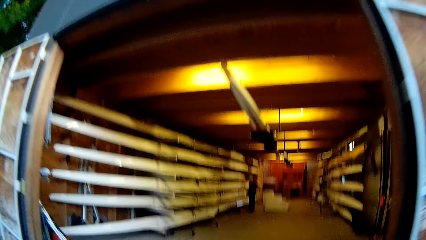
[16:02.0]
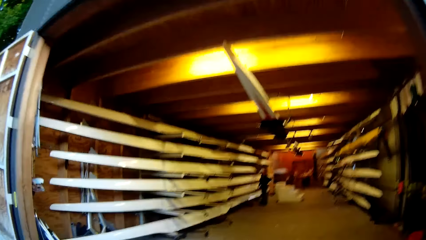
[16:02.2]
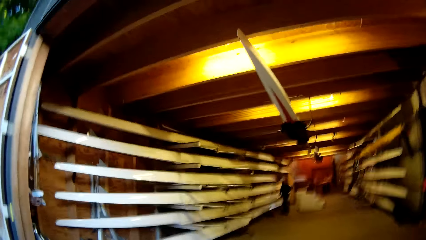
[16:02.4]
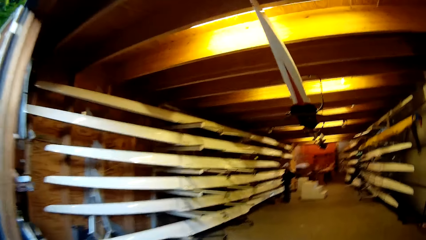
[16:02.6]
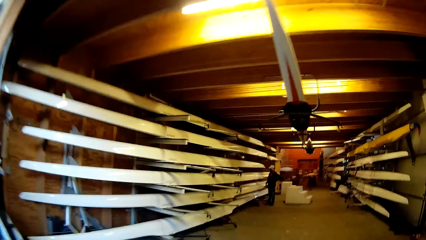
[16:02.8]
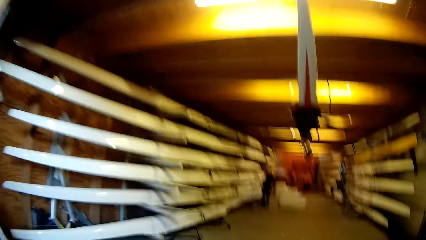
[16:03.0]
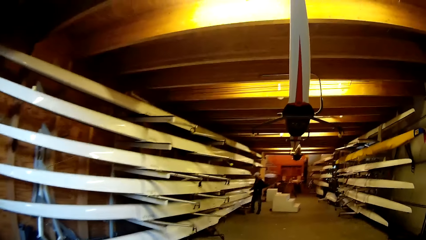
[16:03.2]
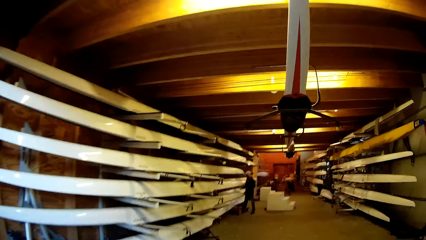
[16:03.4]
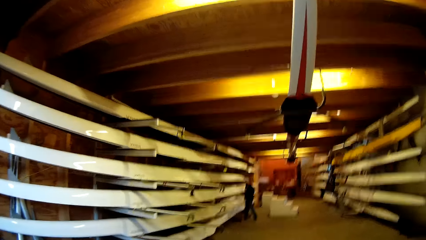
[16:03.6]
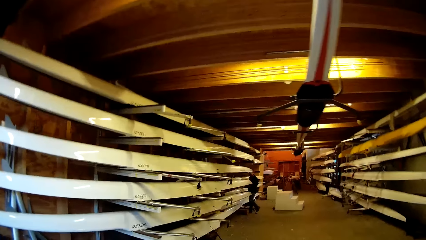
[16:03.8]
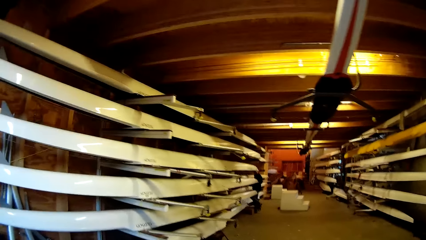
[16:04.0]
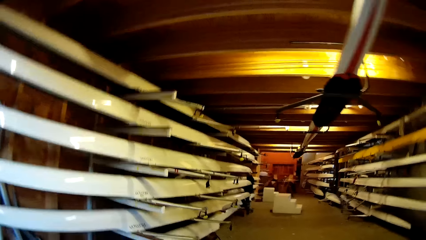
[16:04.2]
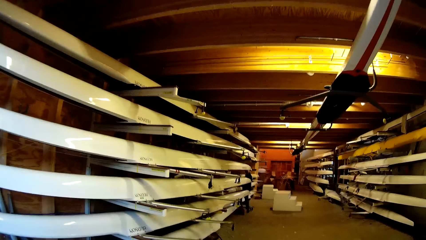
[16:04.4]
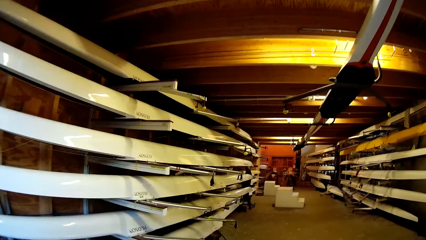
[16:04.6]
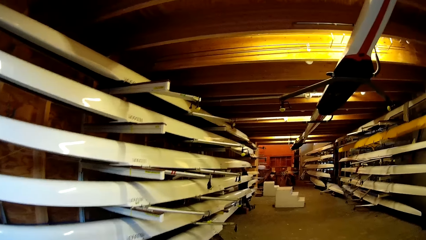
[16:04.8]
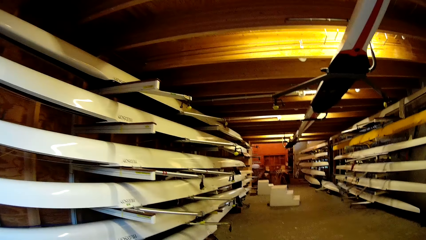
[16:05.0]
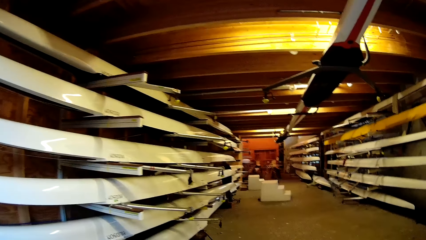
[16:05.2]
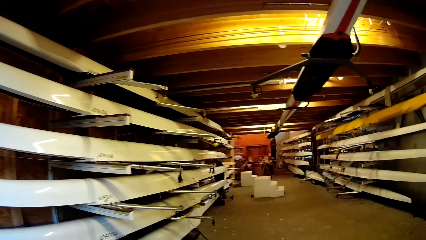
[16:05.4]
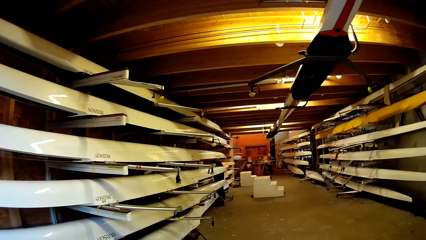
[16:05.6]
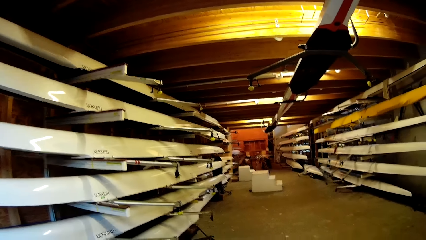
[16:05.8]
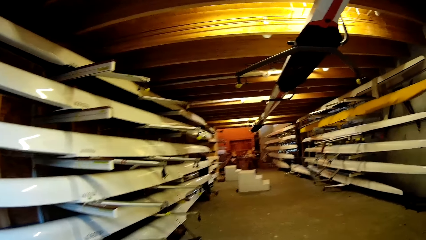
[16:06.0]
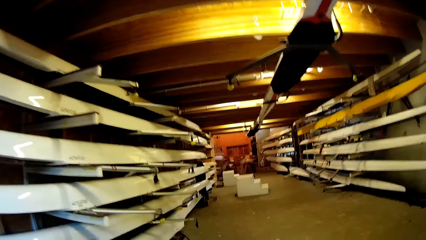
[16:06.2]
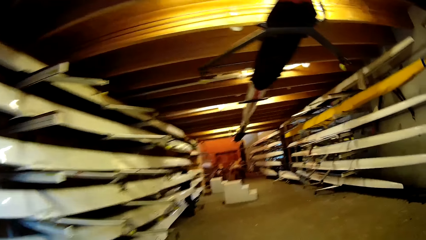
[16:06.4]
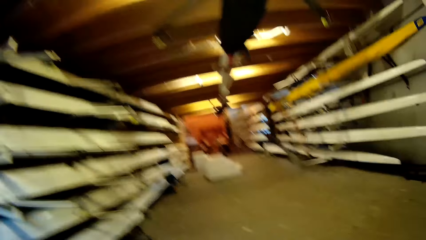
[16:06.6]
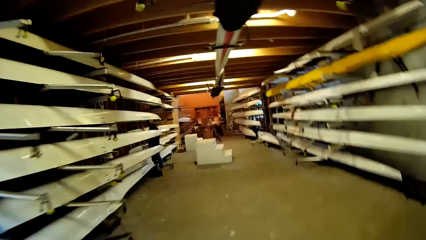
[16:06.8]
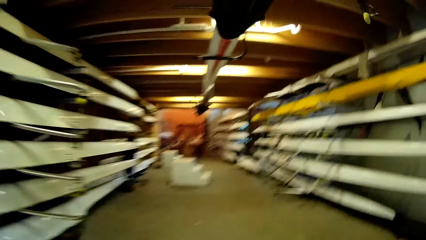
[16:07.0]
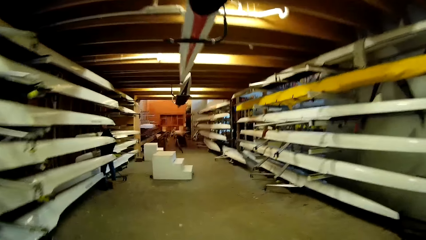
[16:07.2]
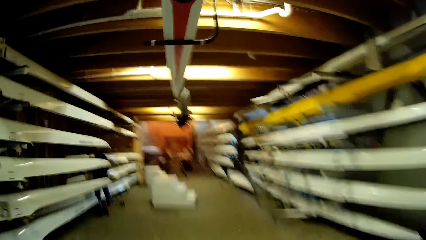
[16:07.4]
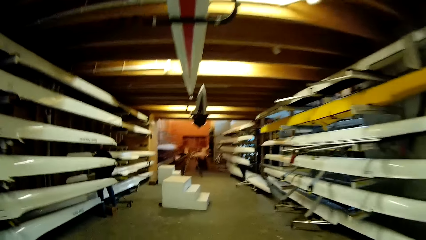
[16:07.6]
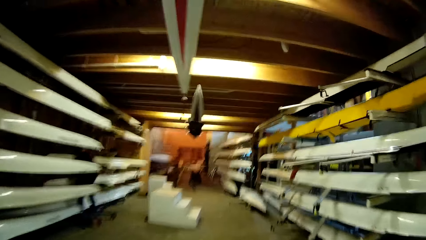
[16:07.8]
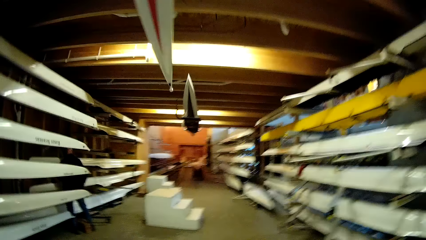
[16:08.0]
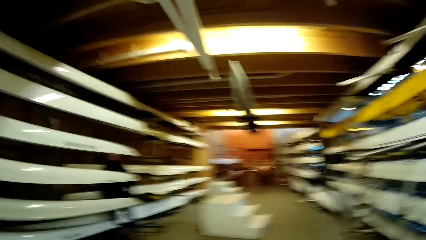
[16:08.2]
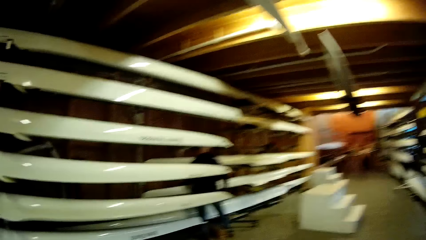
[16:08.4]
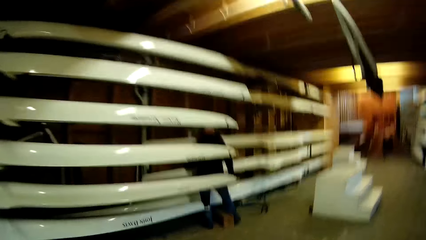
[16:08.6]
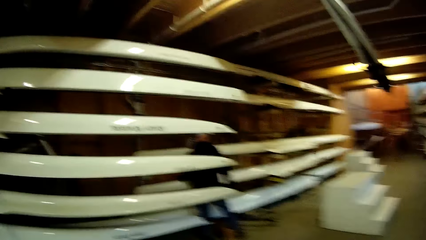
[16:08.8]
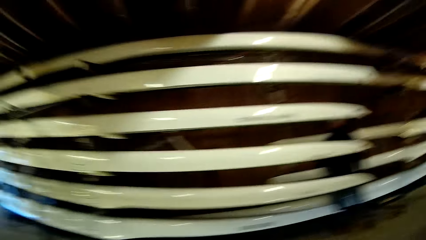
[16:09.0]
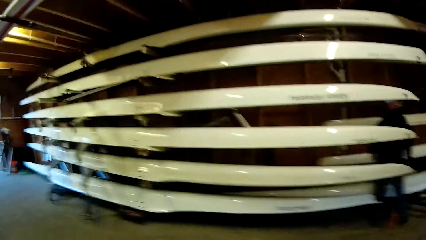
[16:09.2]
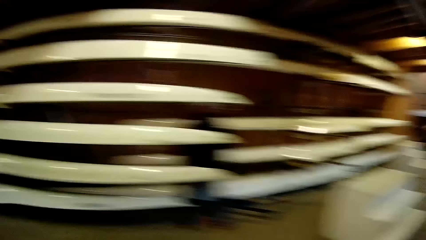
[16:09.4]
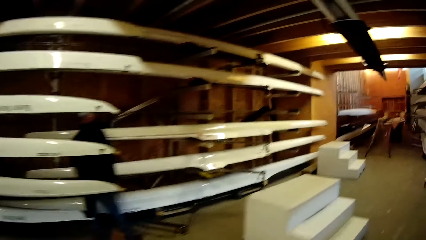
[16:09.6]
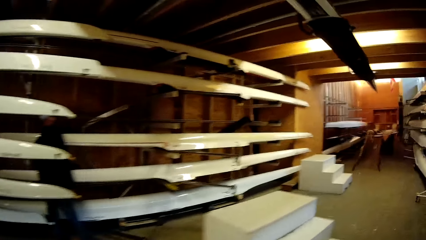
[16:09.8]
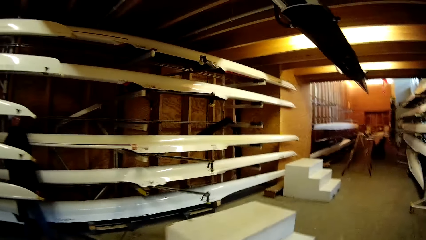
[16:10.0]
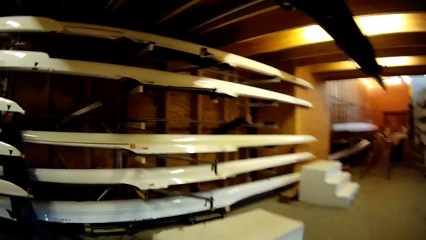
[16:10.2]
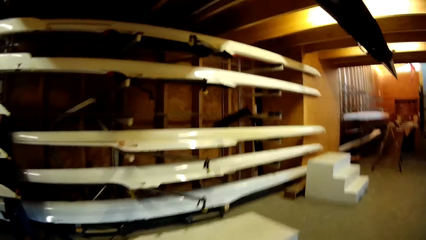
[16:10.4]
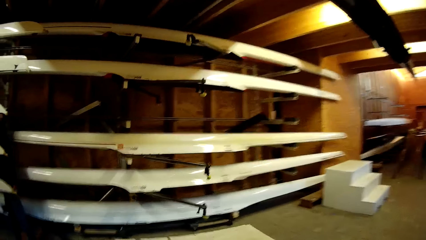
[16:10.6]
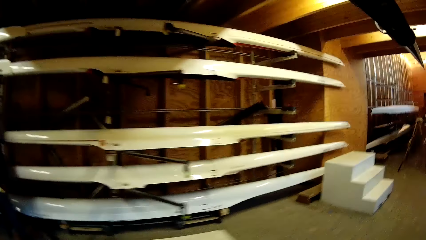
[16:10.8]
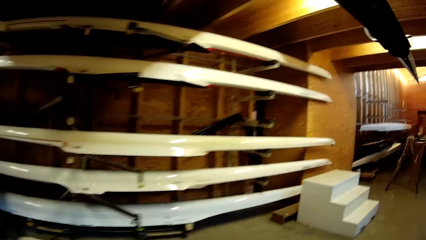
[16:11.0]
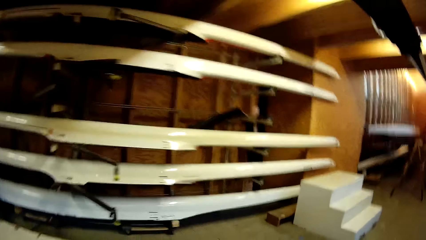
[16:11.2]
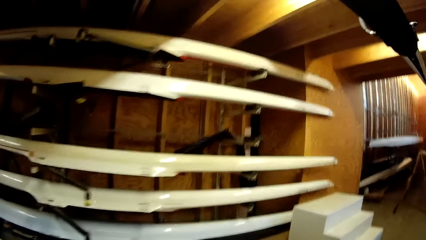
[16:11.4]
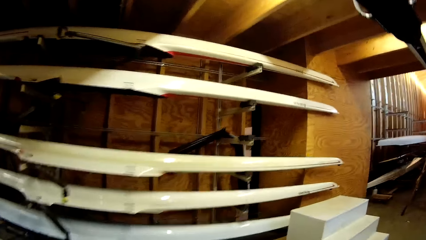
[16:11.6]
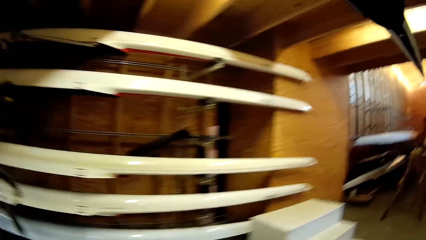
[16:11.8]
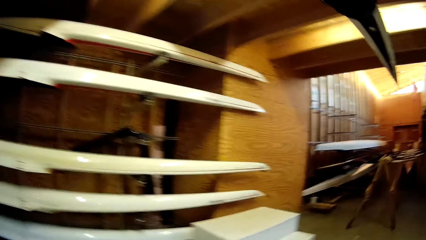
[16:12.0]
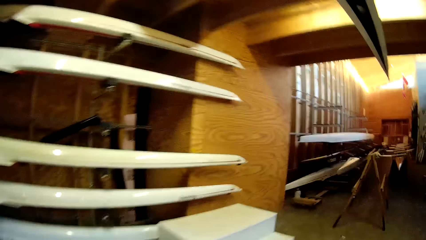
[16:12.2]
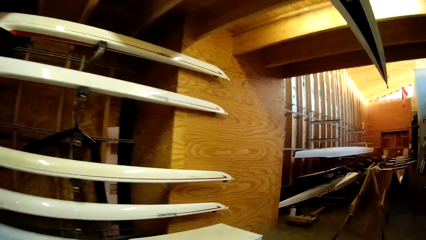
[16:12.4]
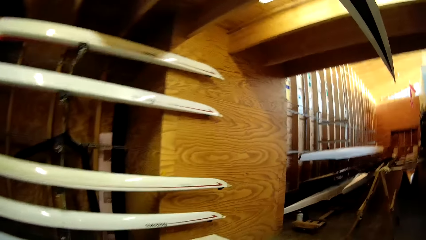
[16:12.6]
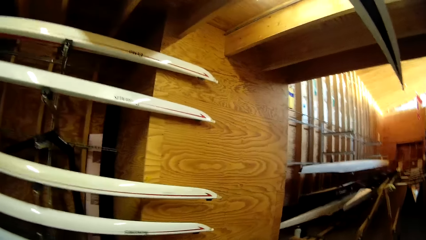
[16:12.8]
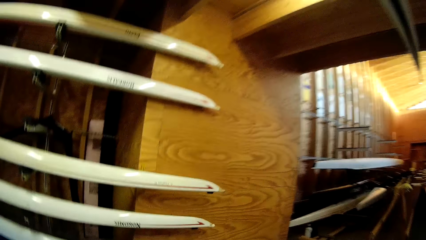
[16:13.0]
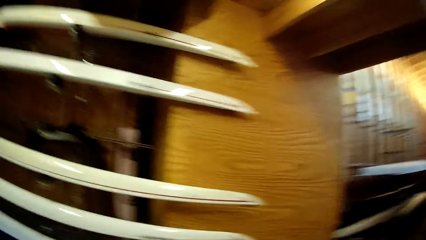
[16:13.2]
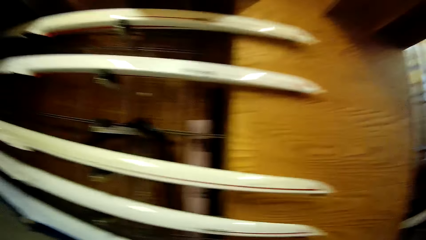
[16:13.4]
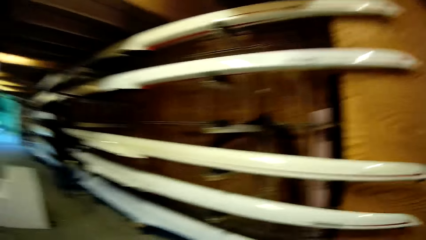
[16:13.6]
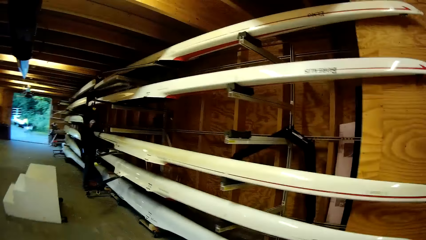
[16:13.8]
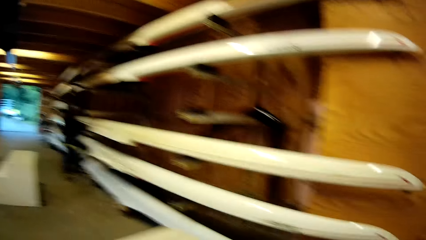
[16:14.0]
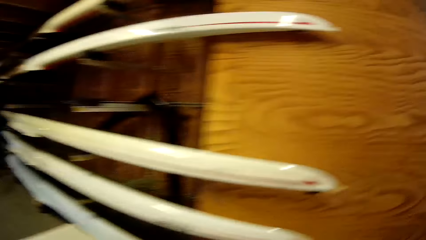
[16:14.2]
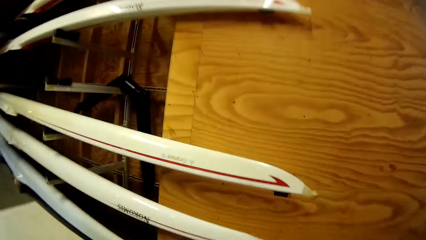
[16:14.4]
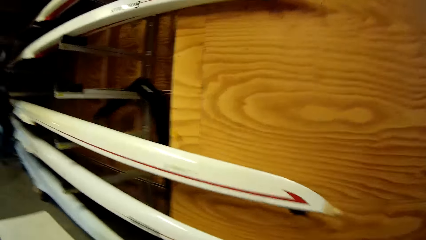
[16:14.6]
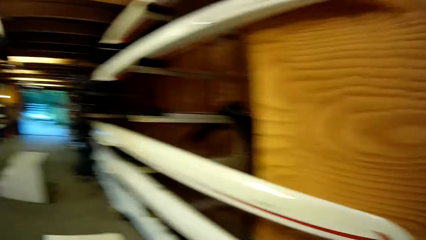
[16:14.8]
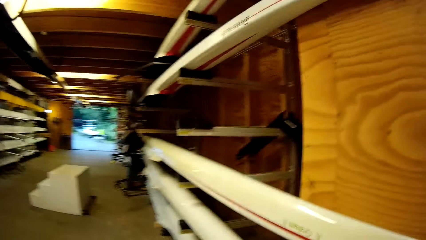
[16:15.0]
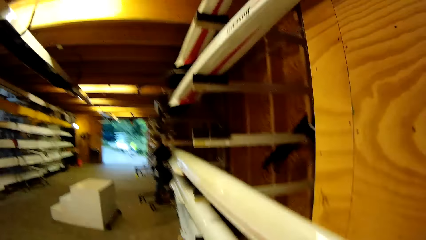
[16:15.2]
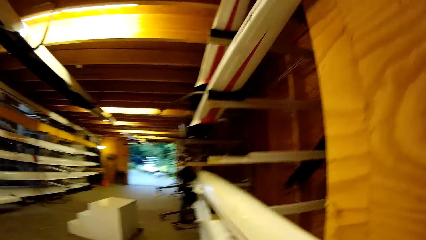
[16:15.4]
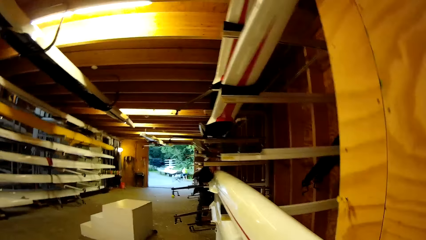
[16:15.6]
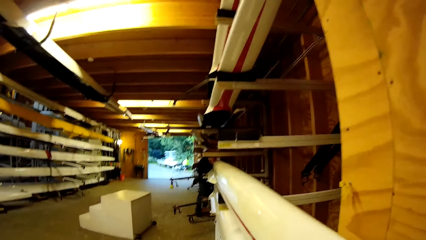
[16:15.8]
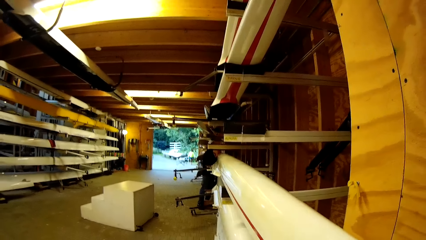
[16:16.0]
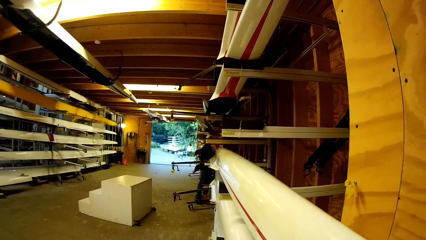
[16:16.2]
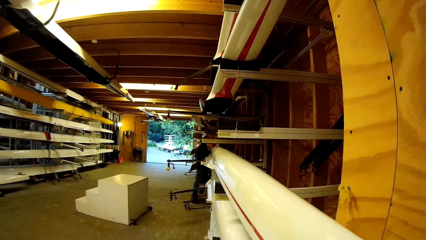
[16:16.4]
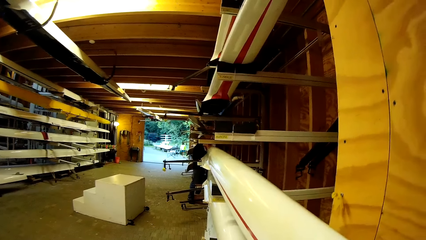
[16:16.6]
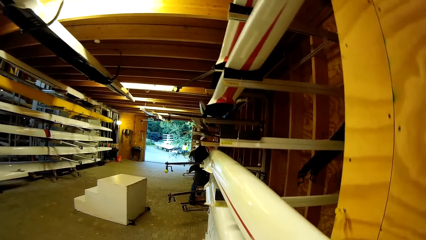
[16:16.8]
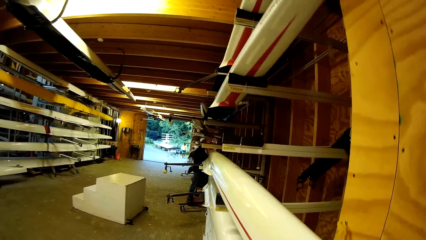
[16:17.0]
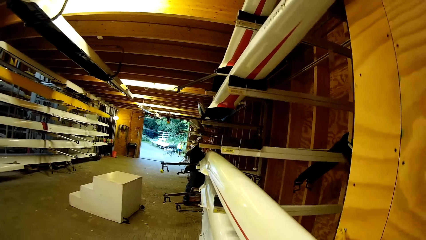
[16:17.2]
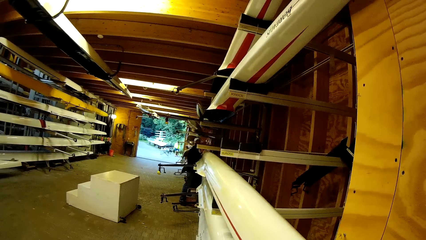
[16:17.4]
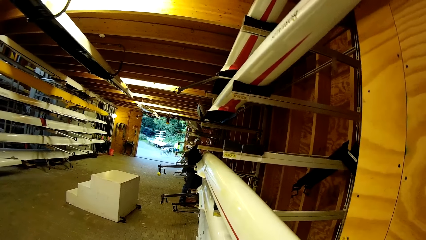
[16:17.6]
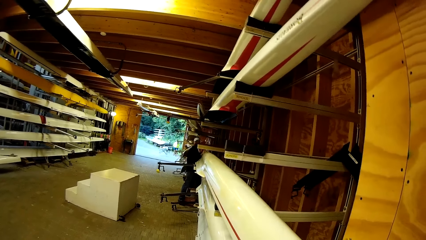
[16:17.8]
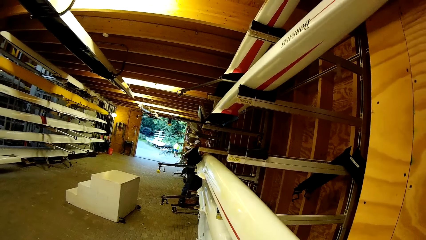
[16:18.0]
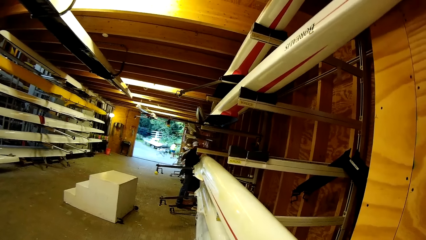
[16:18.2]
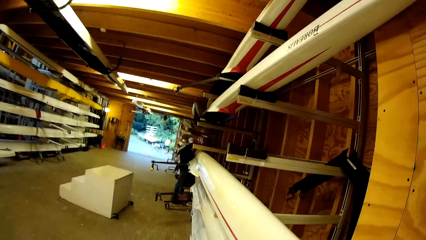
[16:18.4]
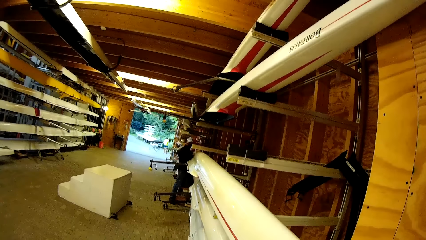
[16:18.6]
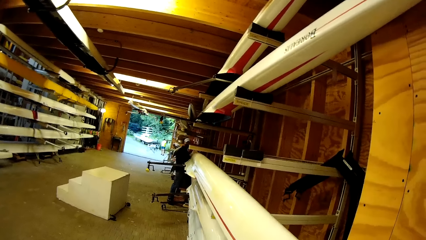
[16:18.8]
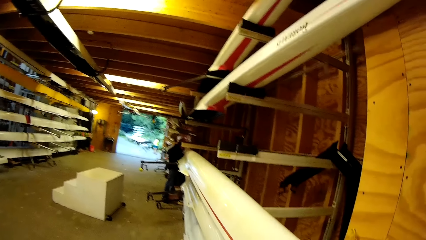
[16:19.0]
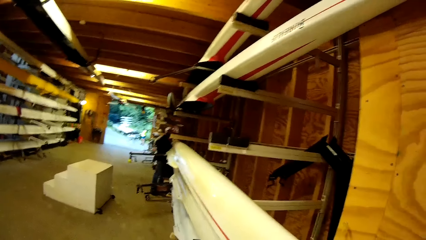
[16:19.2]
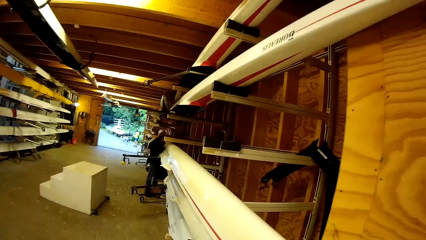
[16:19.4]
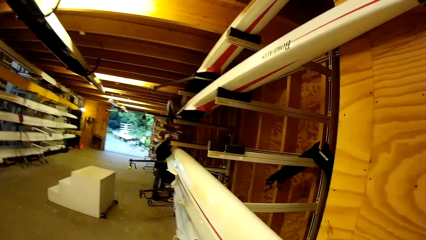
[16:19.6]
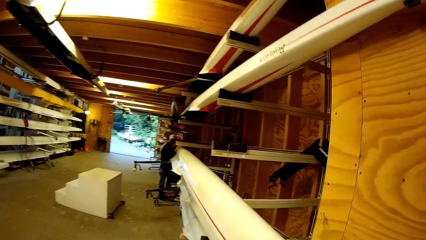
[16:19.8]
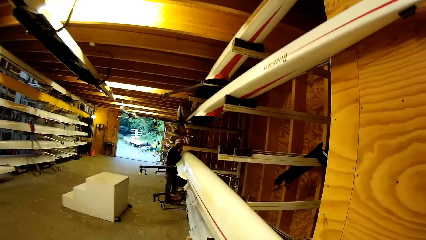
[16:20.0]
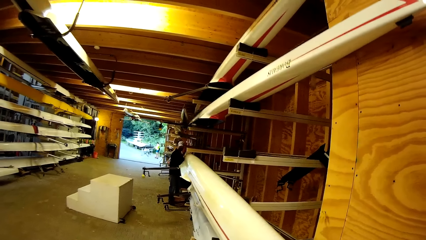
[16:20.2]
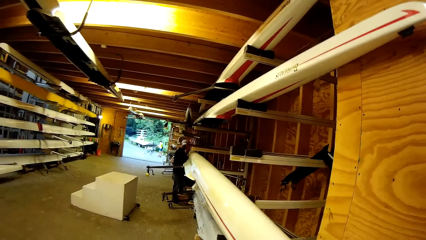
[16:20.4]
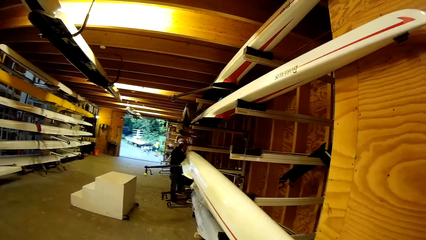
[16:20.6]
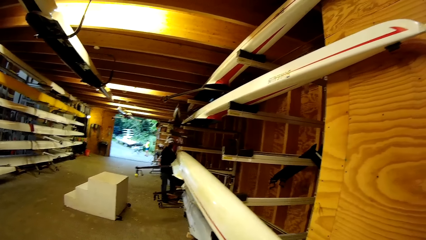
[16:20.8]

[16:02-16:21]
The camera wearer walks in a building. They lift a boat on the shelf. A man lifts a boat on the shelf.
